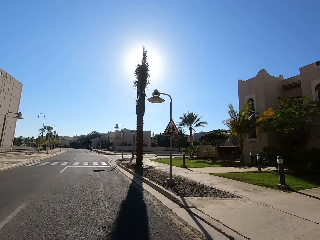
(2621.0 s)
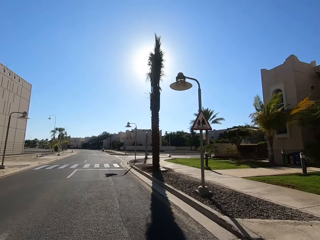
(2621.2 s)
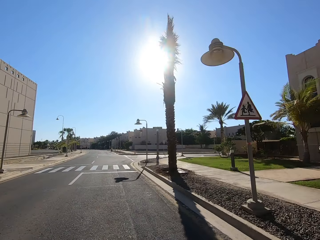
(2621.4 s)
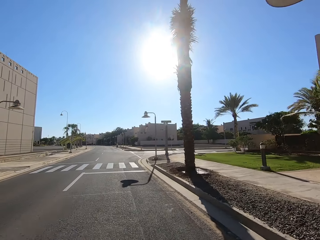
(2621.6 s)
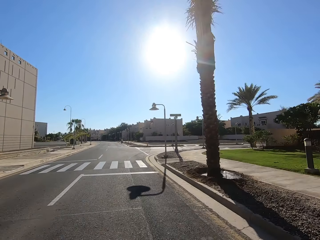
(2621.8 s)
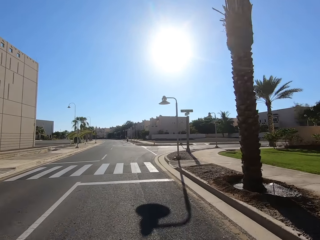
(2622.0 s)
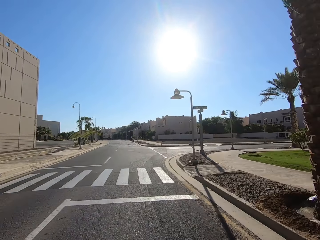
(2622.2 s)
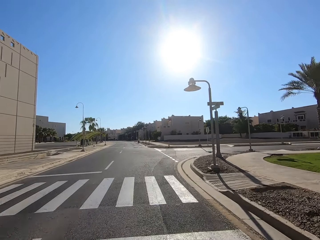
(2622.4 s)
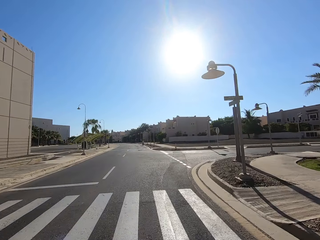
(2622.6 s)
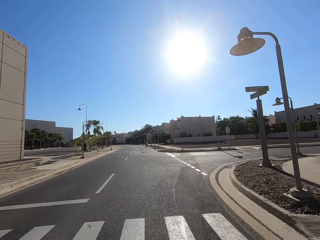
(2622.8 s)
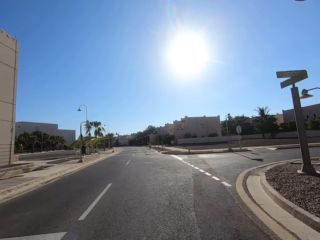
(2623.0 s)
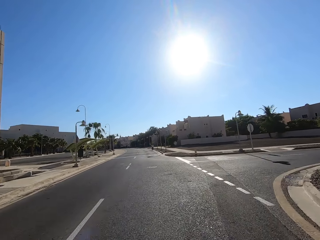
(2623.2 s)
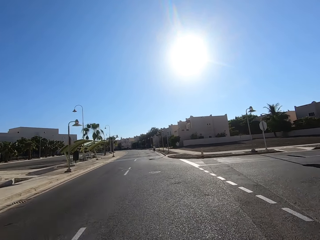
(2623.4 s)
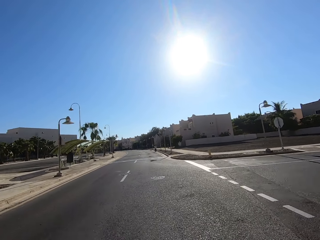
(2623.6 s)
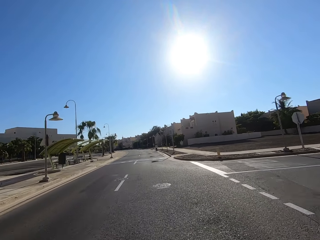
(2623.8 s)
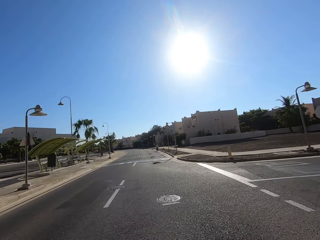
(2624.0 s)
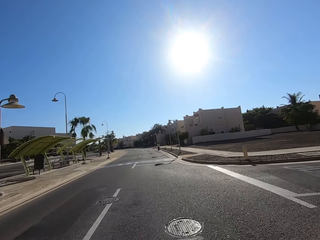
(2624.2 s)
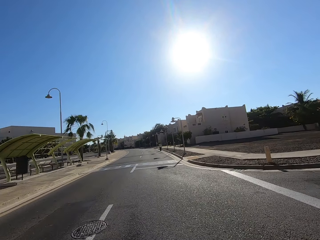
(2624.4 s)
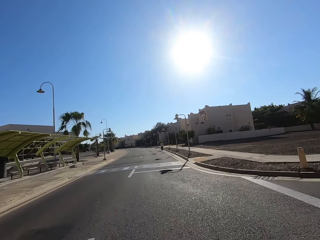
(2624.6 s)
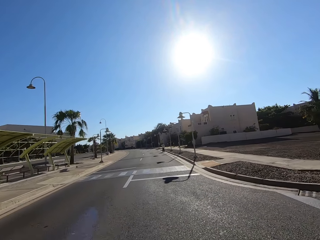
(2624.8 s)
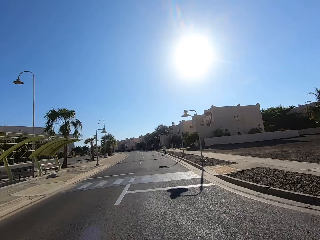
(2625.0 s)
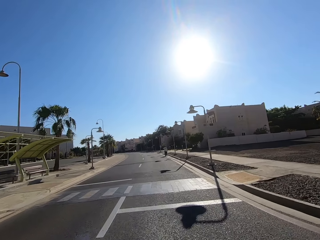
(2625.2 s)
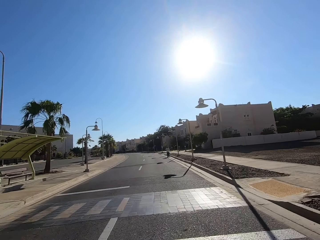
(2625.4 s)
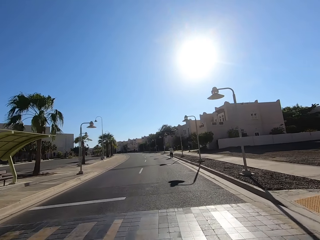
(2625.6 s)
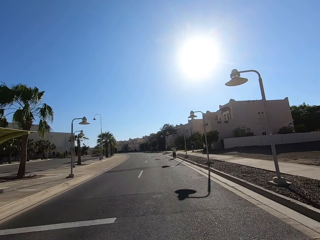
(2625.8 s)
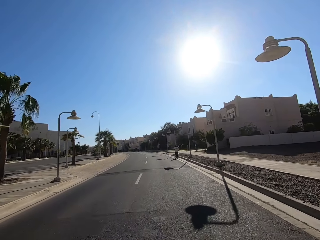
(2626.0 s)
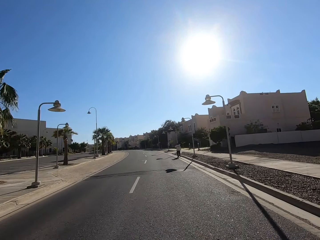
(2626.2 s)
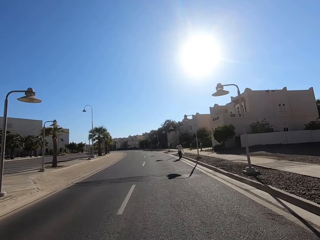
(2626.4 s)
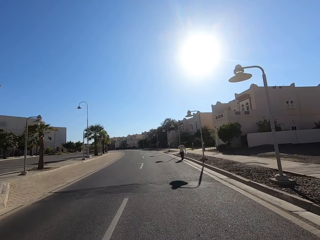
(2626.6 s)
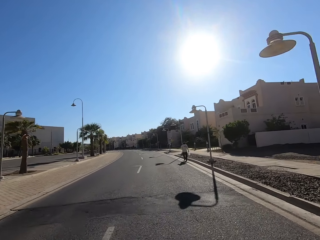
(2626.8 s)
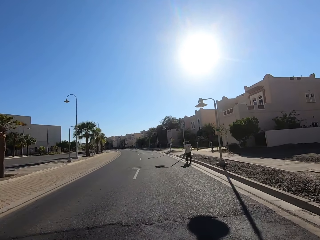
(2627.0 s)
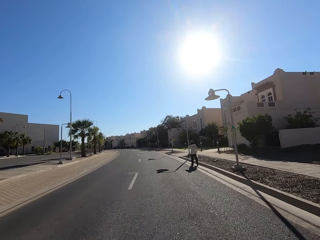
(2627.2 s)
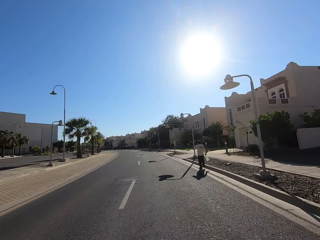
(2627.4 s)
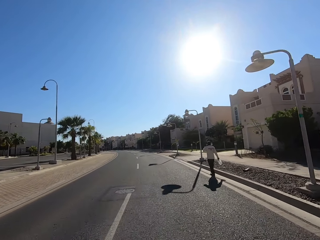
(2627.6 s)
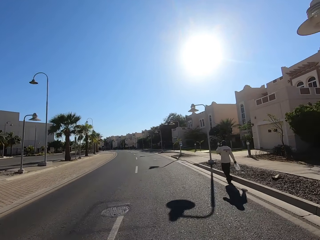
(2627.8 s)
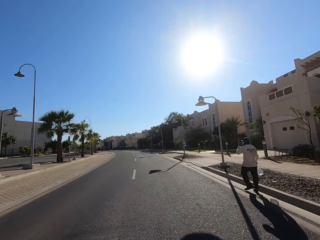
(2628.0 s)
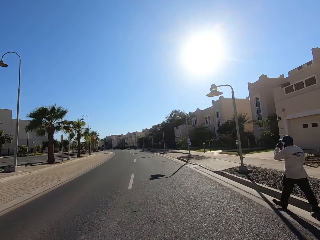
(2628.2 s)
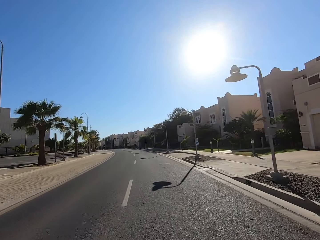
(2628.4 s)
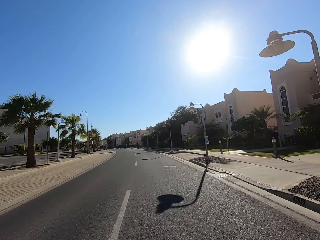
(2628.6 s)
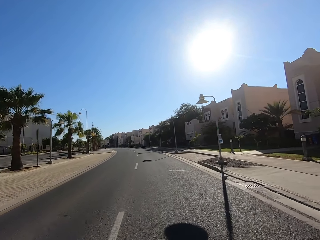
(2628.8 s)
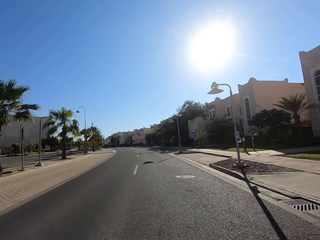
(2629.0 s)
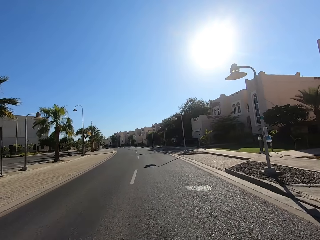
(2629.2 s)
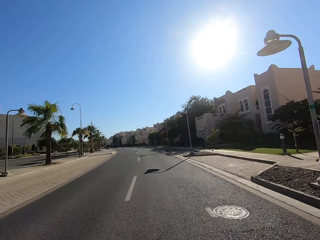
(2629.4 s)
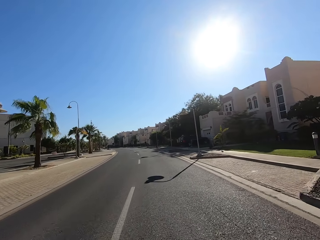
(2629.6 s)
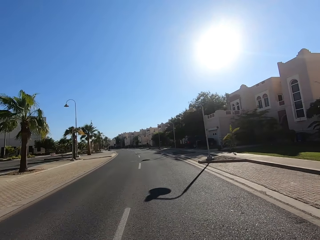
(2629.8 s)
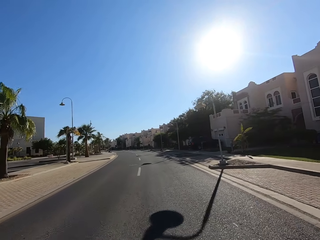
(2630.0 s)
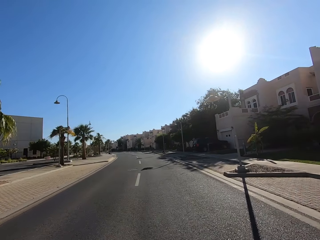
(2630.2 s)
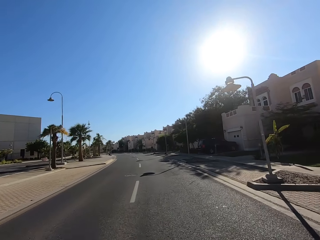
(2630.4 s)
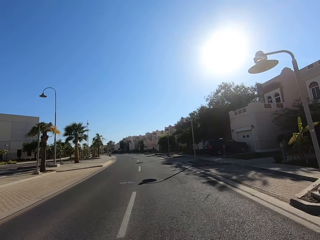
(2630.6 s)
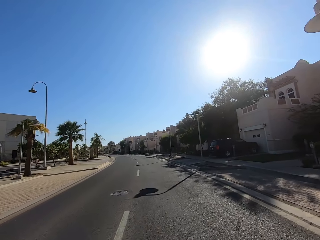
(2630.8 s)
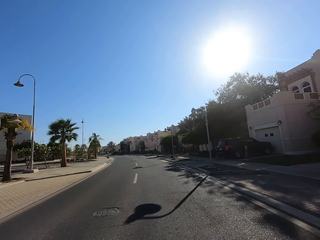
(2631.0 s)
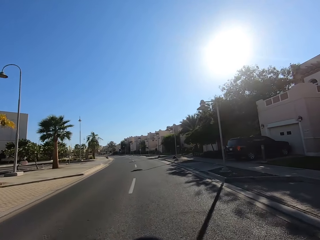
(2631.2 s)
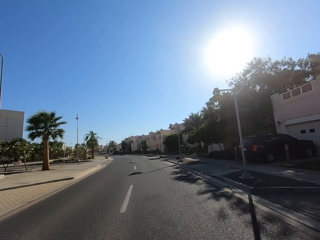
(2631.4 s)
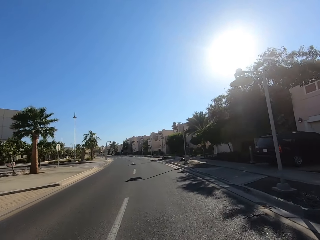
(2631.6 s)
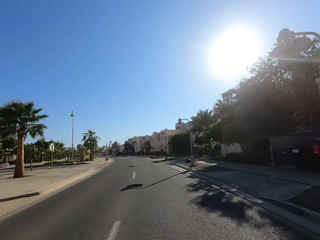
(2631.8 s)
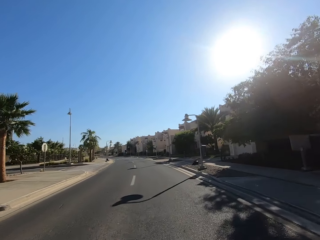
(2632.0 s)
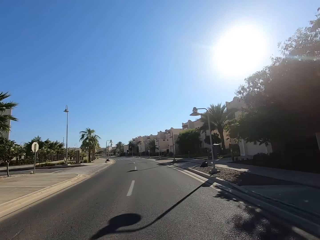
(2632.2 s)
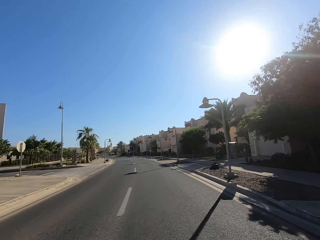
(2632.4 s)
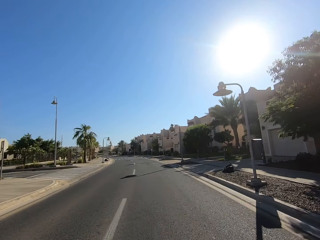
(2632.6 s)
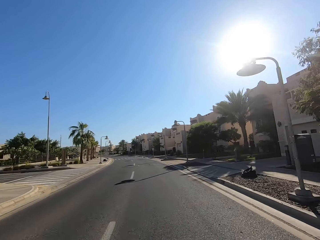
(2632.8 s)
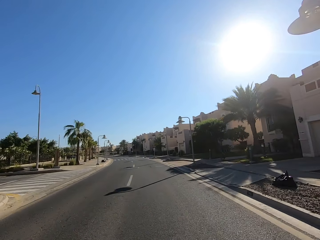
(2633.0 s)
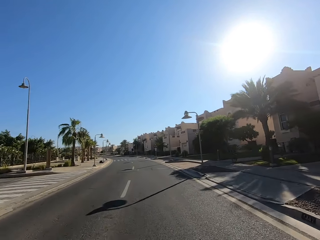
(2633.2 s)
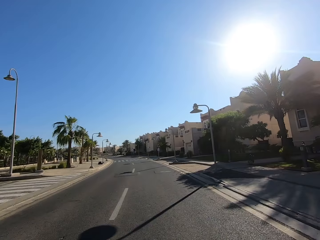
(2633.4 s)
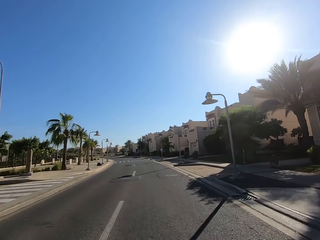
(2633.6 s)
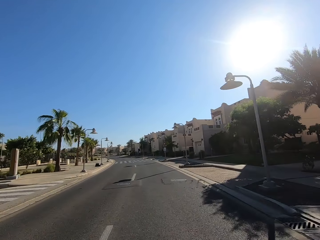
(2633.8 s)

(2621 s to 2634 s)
A man walks along the road. The camera wearer passes another man walking on the road.

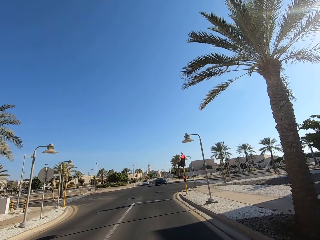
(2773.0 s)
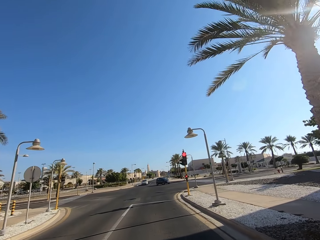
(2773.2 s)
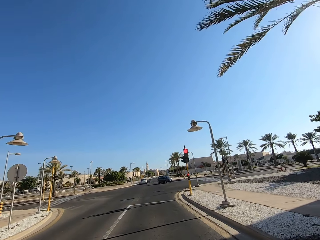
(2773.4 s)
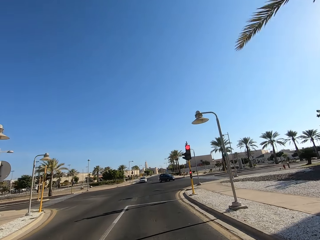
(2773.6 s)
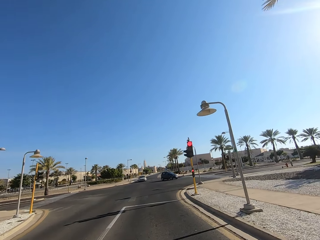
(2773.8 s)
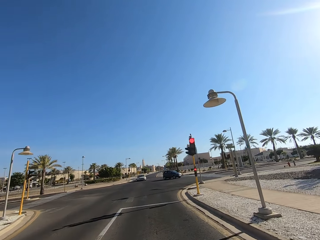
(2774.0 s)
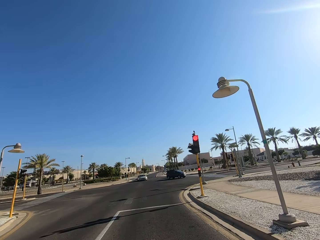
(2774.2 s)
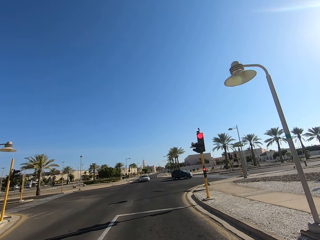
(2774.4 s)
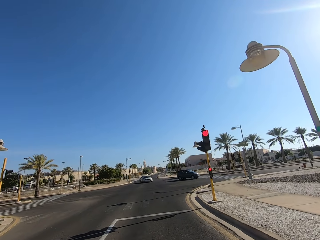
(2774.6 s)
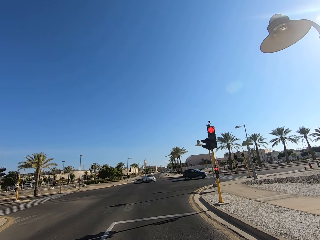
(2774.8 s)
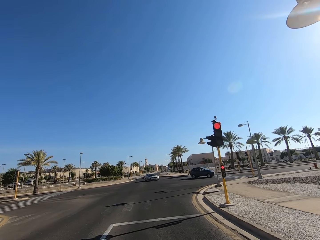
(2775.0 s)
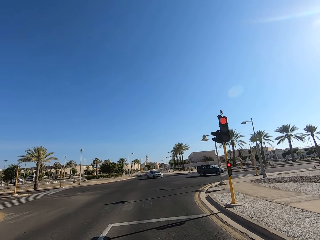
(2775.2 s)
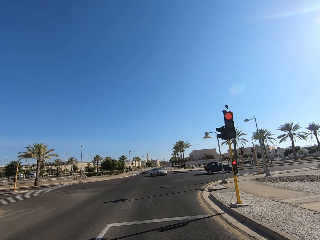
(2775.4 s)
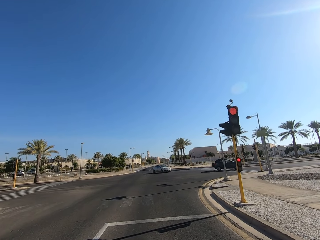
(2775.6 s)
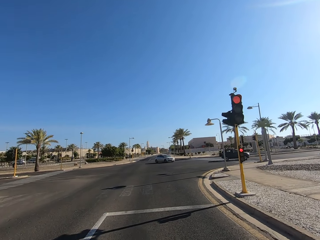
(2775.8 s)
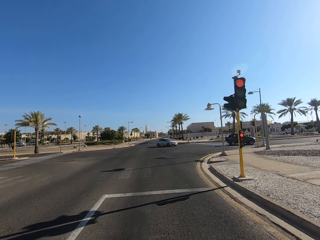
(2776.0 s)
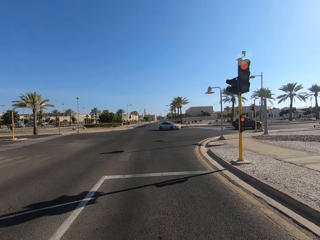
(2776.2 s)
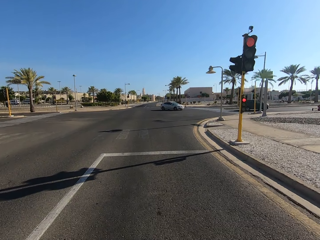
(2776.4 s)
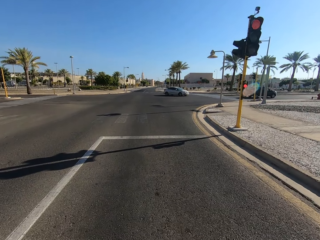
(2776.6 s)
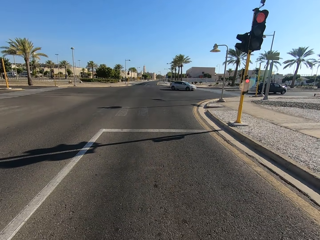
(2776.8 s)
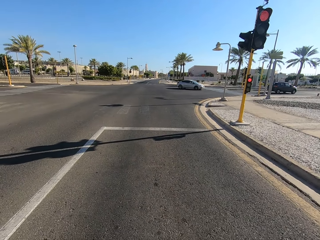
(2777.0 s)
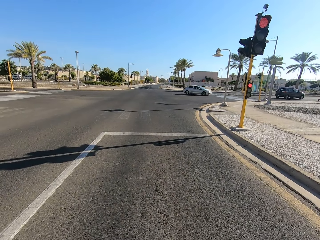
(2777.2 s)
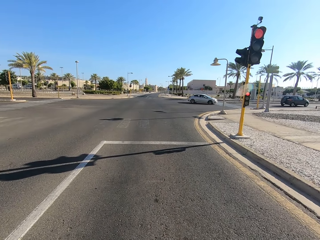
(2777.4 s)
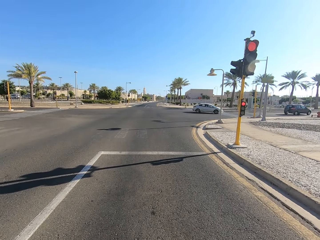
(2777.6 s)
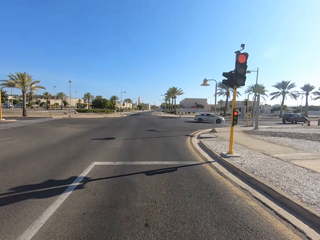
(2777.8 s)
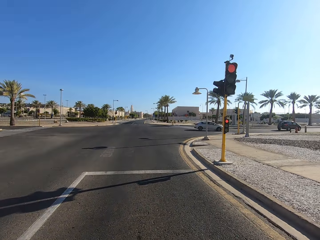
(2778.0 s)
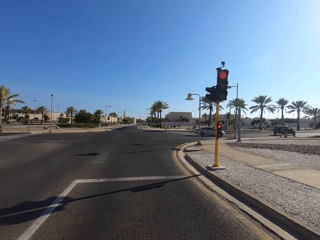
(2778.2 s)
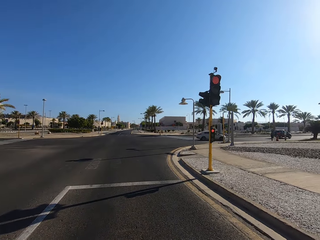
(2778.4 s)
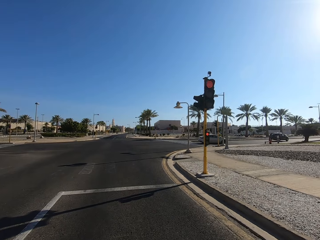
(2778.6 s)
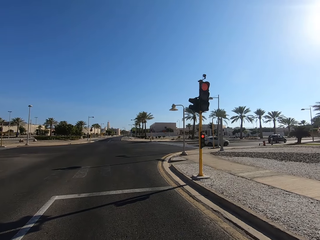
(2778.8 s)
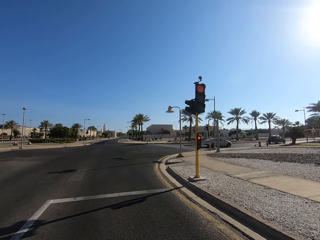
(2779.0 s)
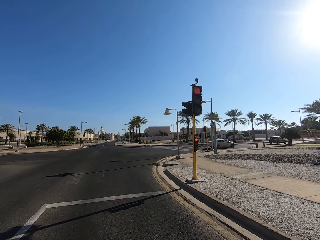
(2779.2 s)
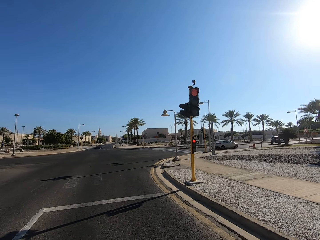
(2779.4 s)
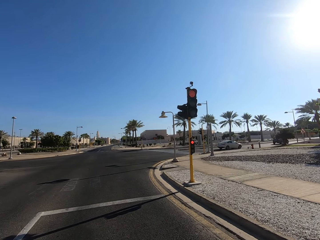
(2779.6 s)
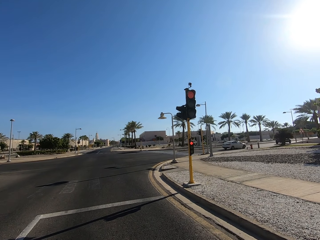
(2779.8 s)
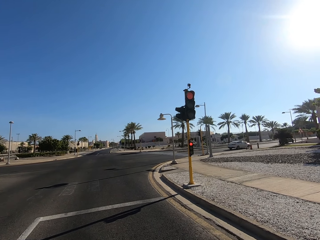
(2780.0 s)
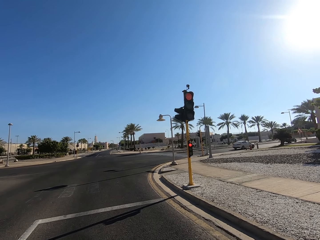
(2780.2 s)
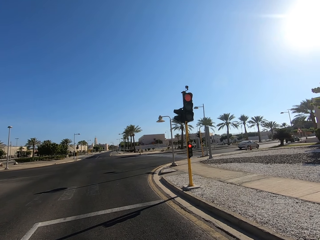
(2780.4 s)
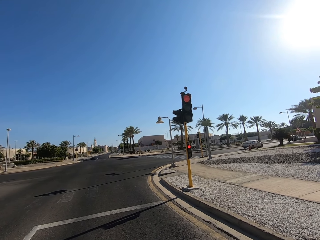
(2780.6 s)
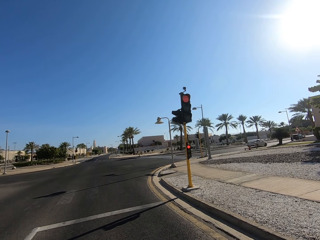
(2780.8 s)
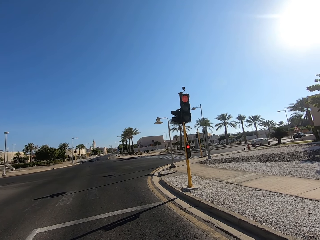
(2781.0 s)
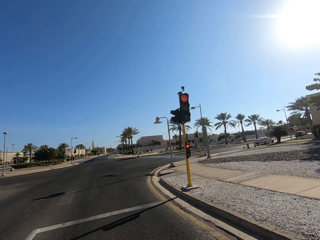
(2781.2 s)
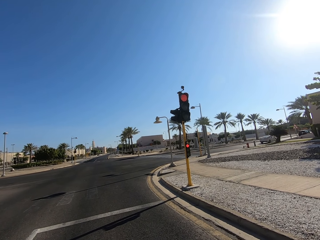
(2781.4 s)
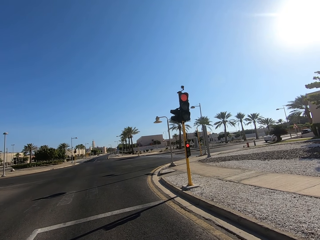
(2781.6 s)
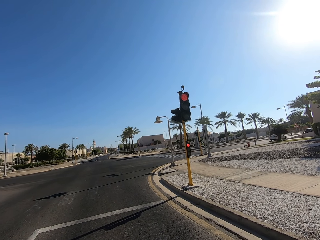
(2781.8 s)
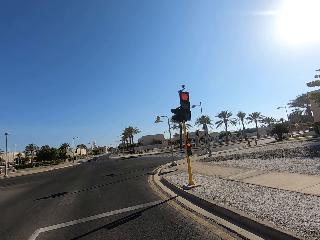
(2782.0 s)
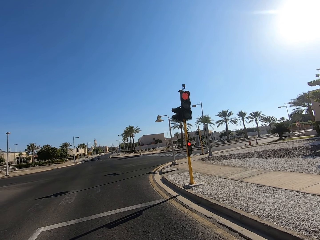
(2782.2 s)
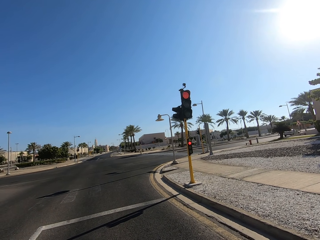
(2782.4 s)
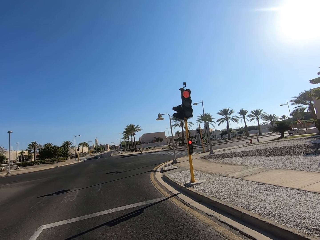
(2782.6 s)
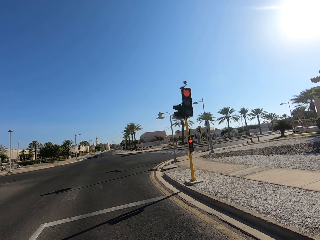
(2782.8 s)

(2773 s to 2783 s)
The camera wearer stops the motorcycle.
